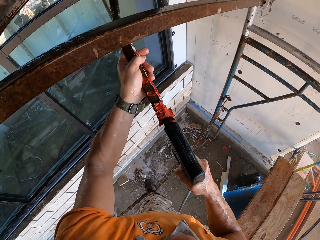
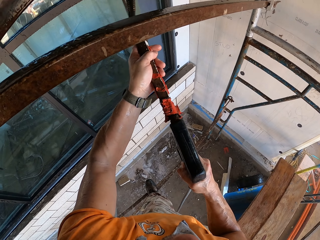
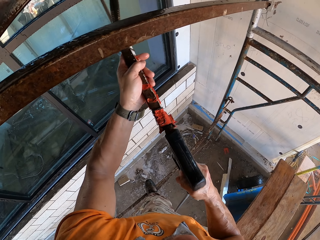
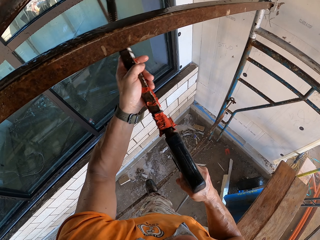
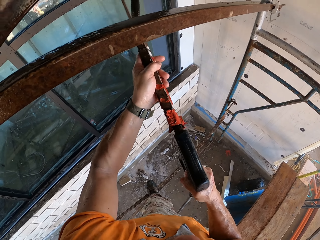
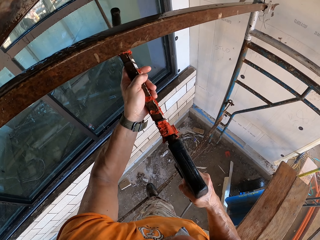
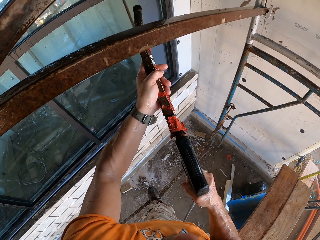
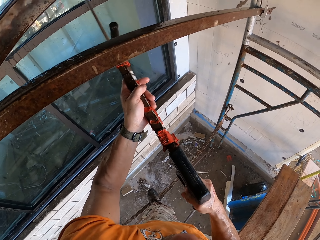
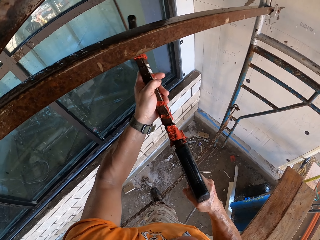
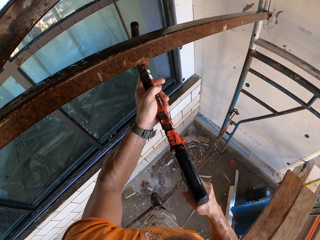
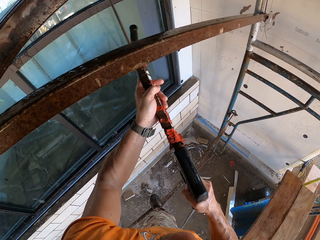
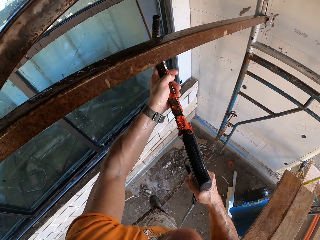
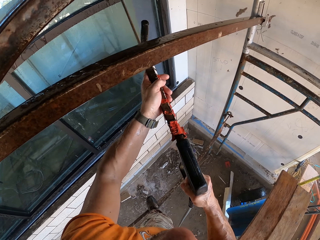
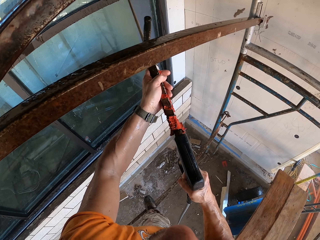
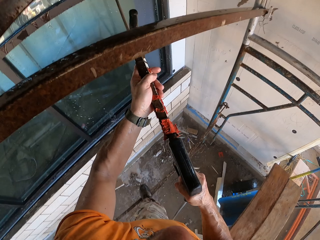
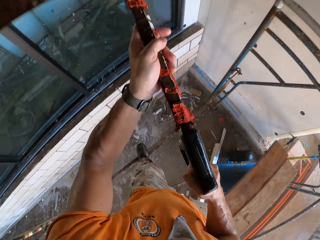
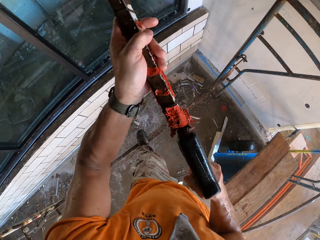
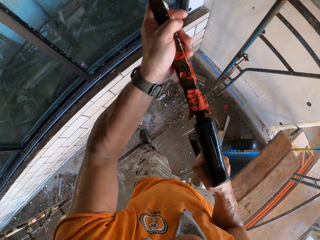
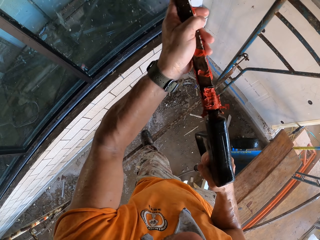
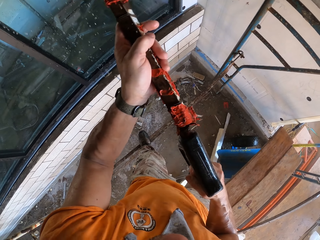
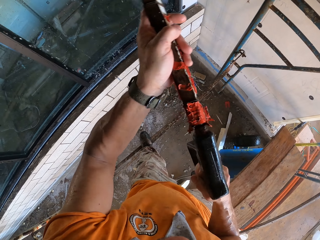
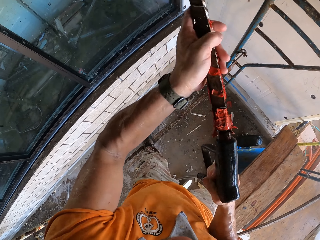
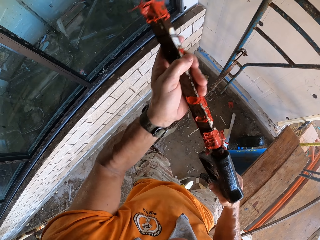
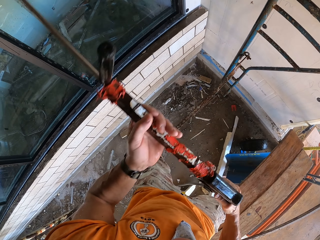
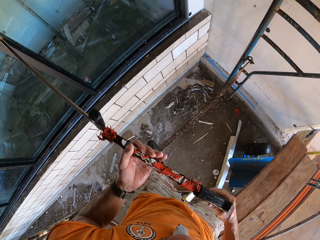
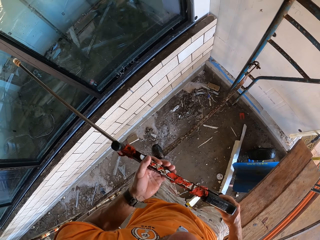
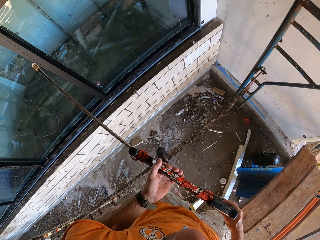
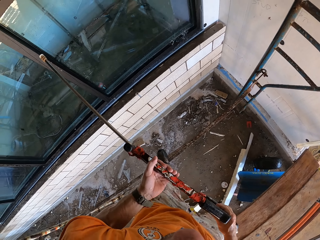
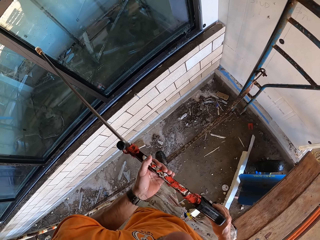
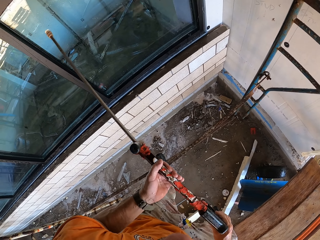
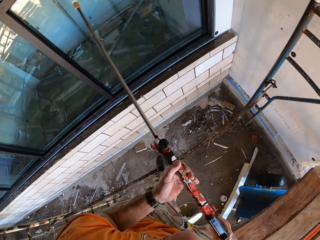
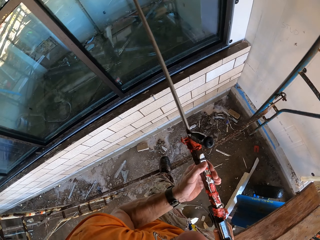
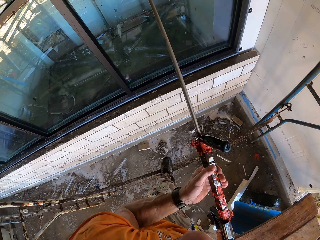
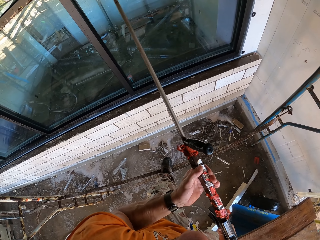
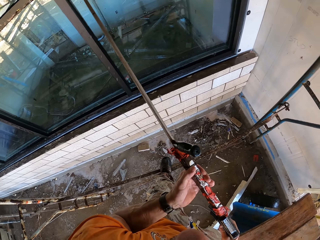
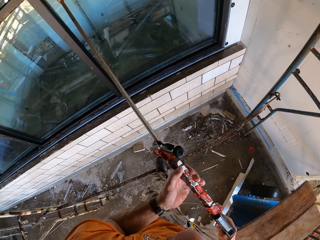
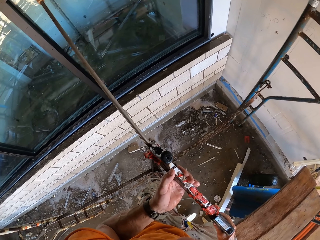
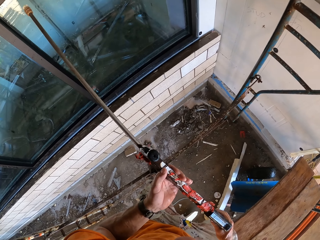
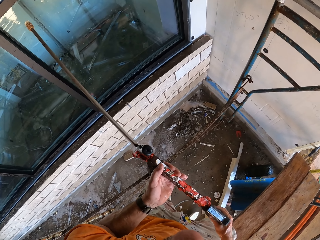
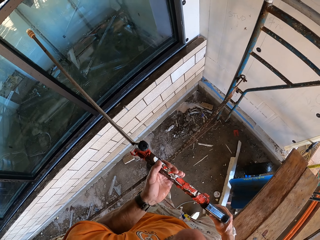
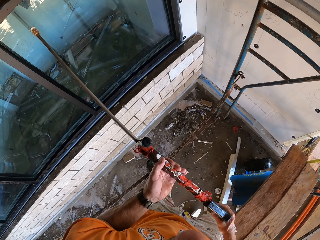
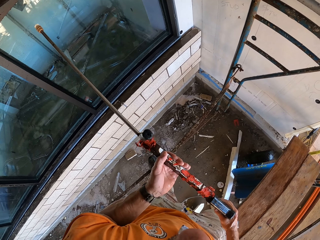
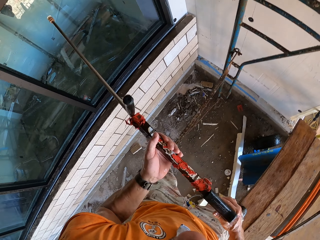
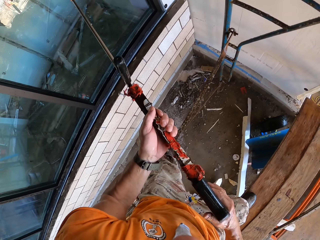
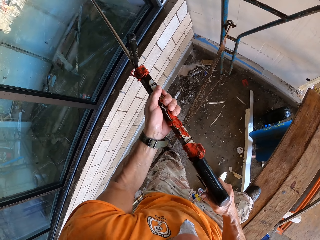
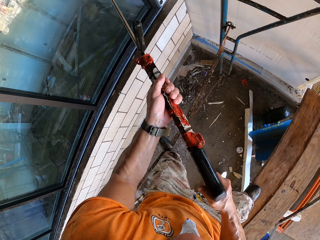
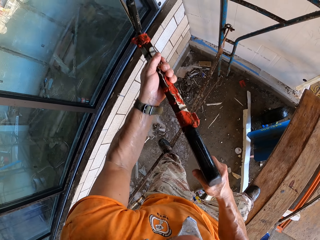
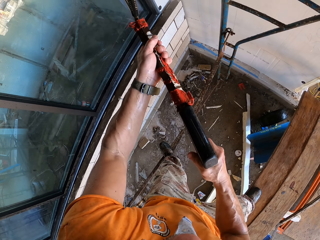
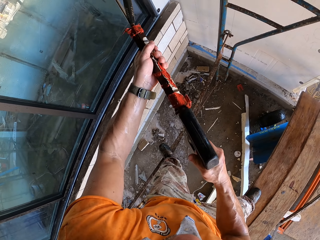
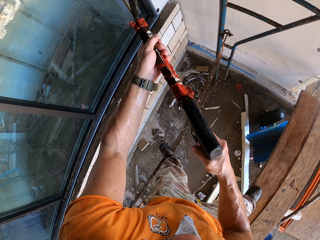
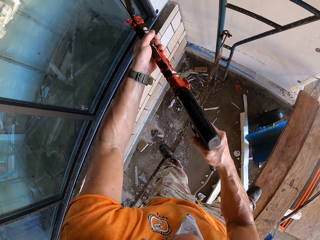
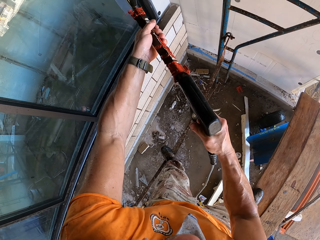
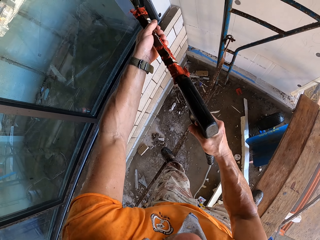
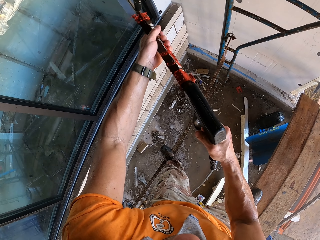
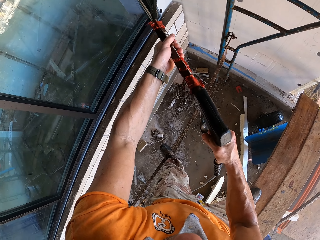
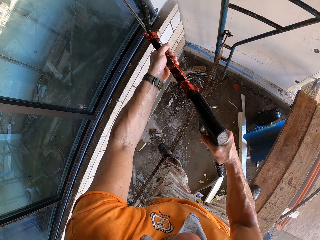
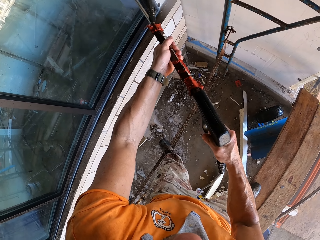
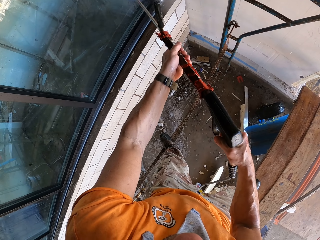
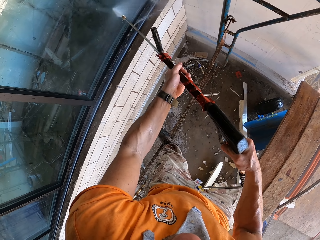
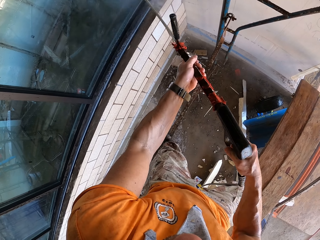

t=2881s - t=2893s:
The camera wearer switches off the high pressure washer. They look around the window. They switch on the high pressure washer. They clean the window with the high pressure washer.

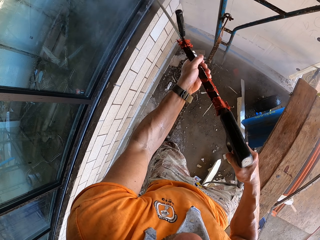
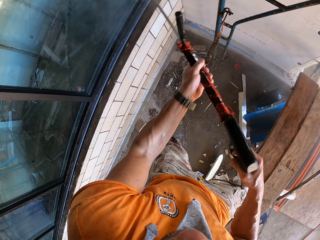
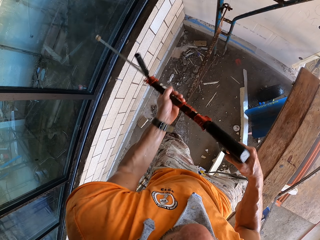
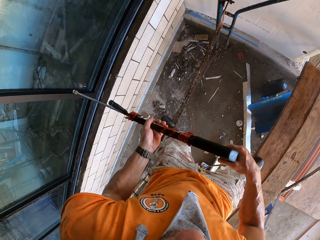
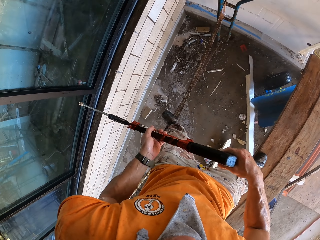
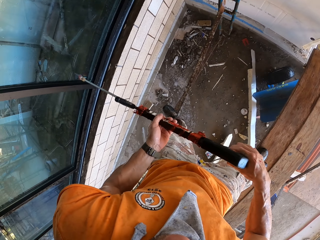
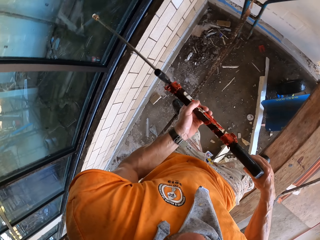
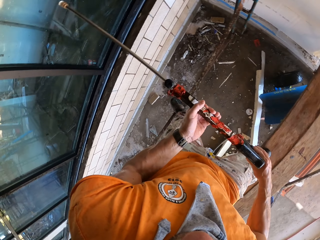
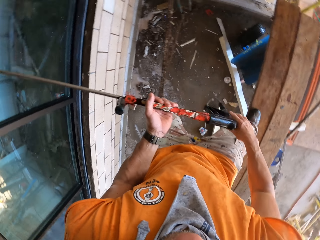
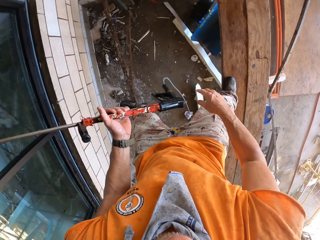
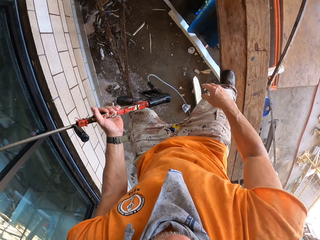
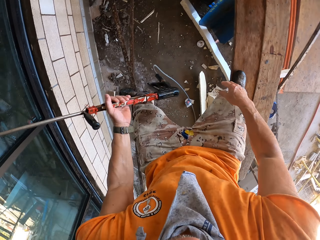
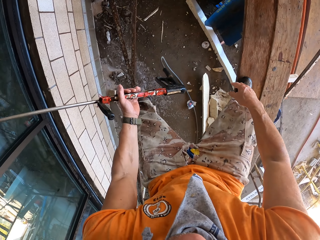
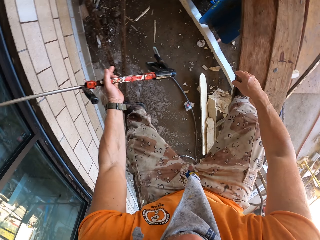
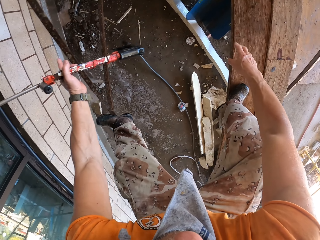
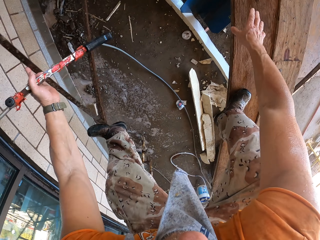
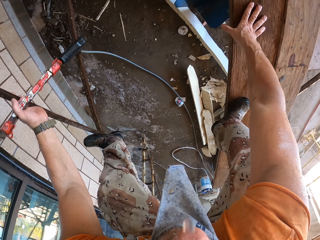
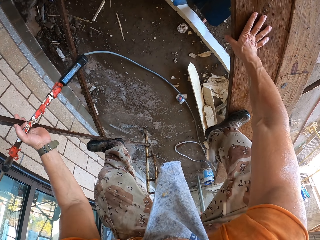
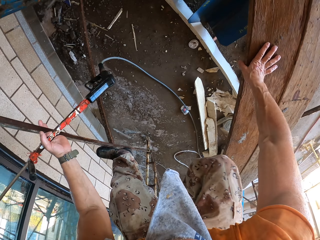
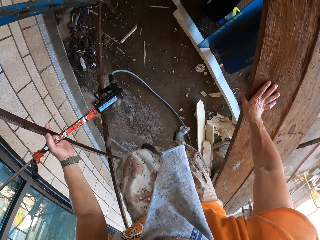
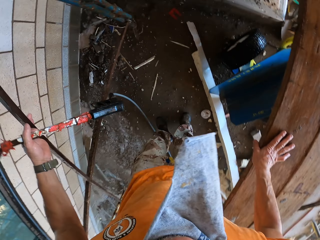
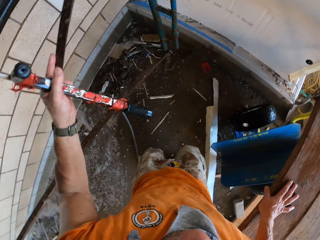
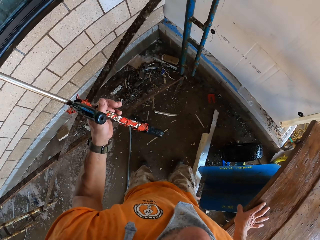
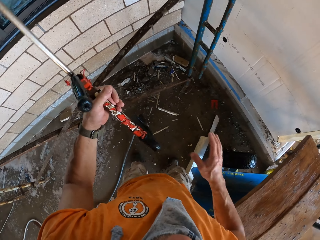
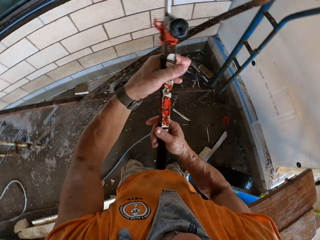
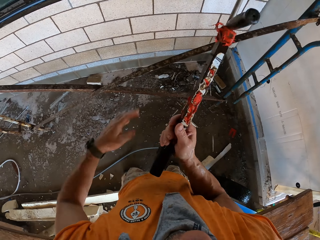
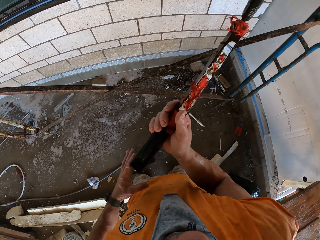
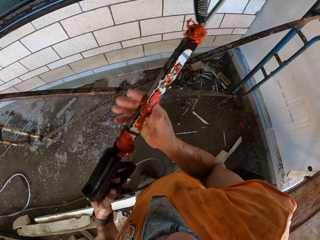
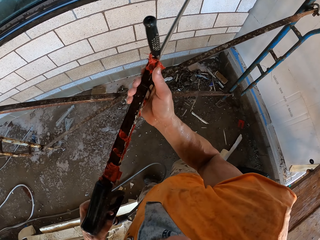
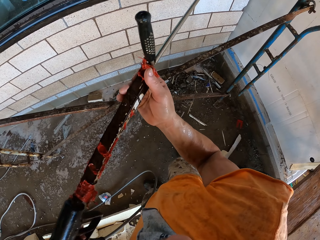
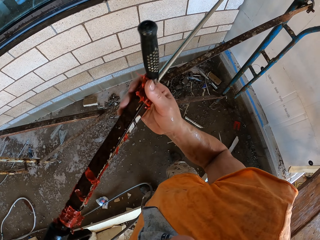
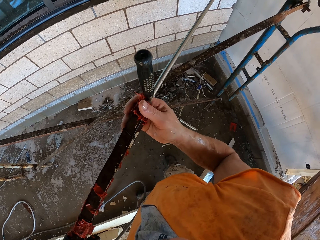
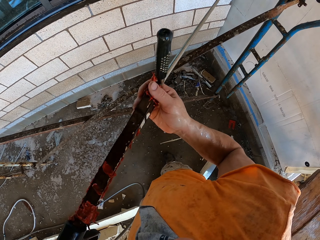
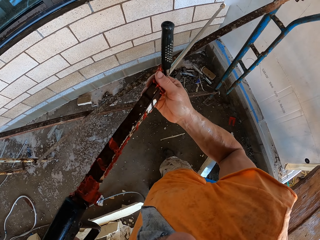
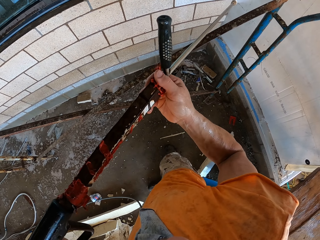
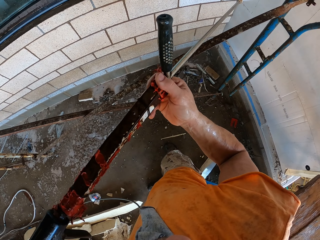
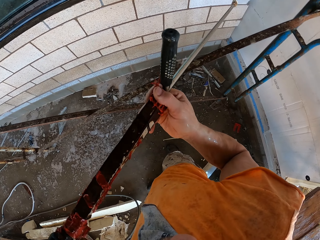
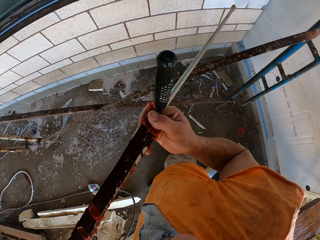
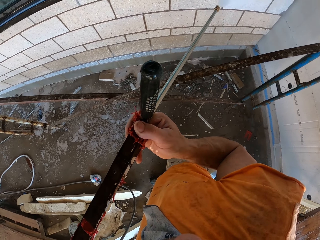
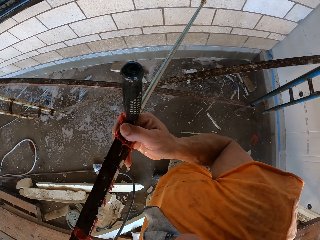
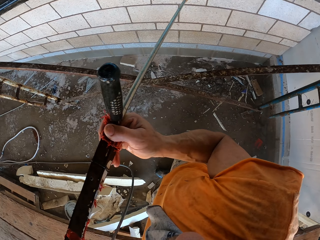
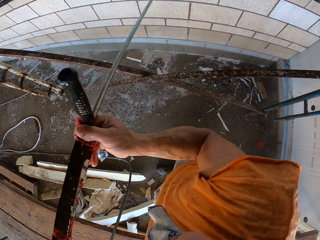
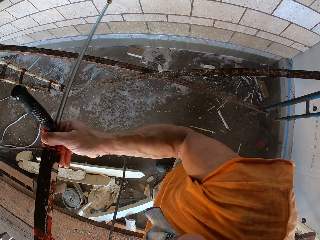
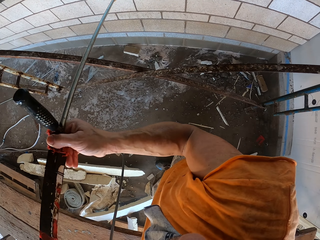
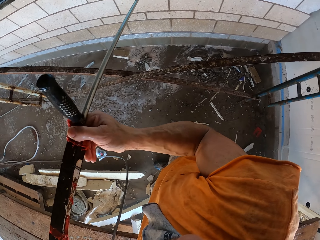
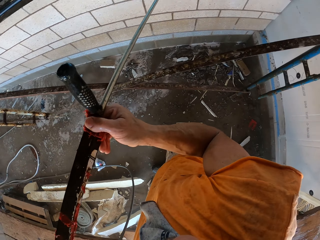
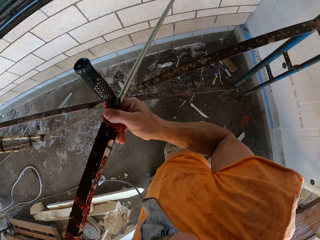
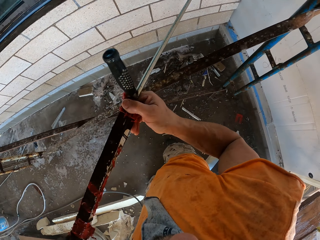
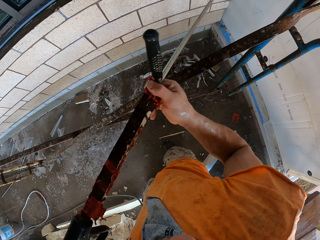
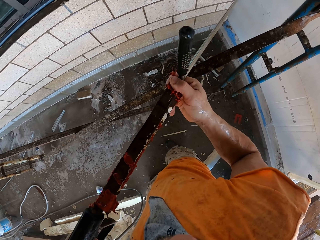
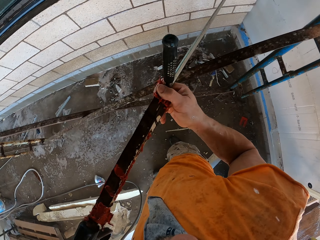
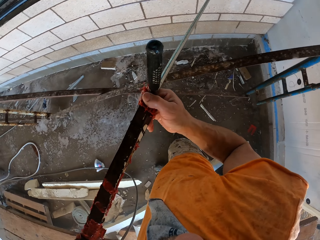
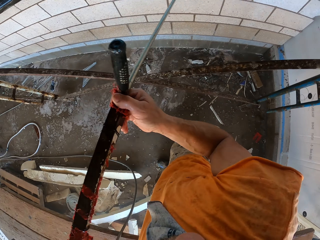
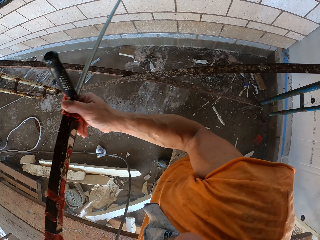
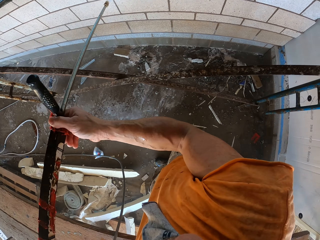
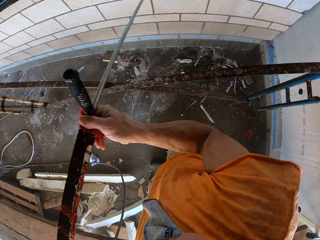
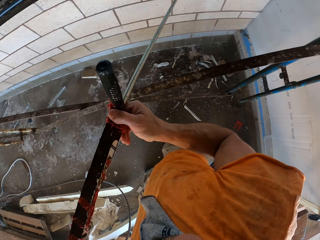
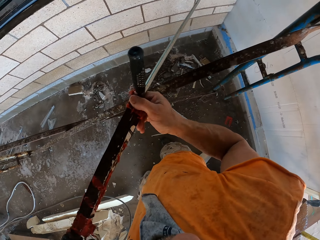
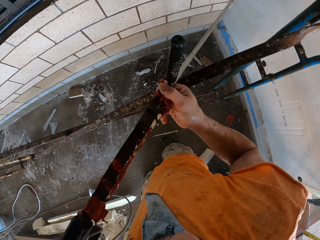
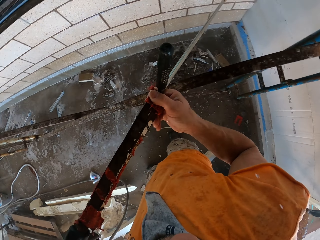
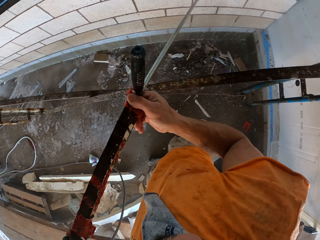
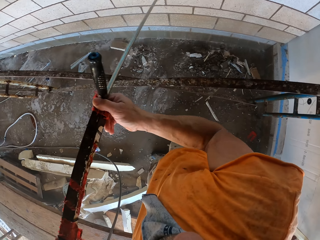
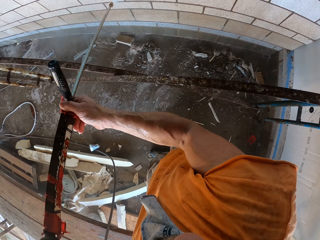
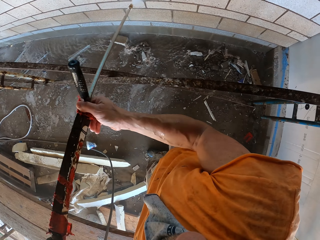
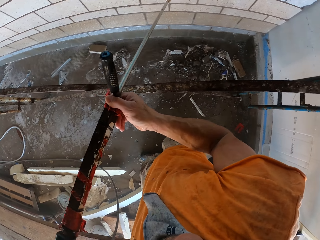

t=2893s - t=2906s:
The camera wearer switches off the high pressure washer. They look around the area. They go down the shelf. They step on the floor. They clean the wall with the high pressure washer.
